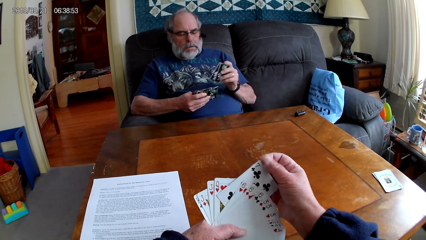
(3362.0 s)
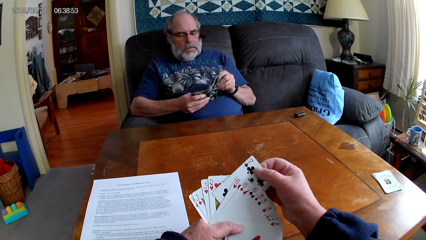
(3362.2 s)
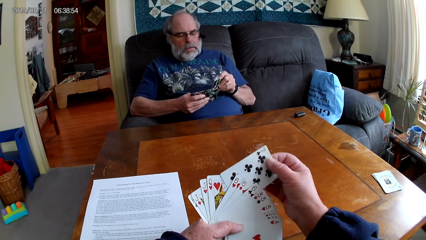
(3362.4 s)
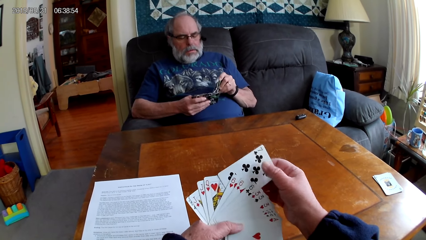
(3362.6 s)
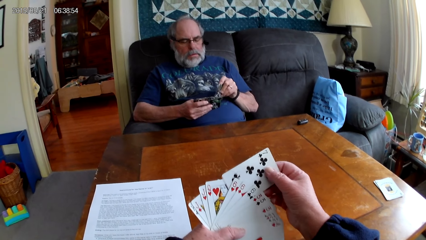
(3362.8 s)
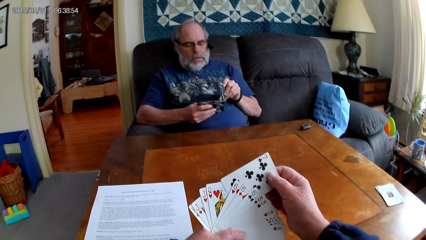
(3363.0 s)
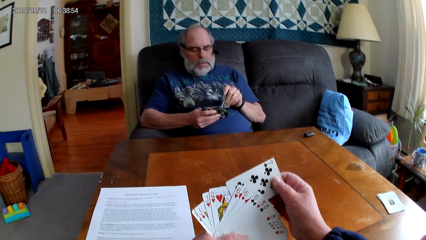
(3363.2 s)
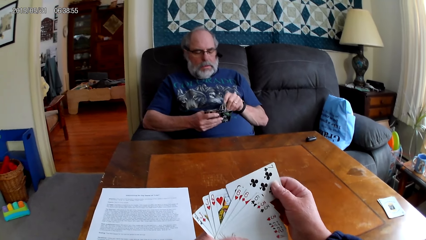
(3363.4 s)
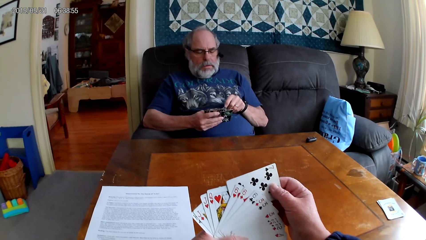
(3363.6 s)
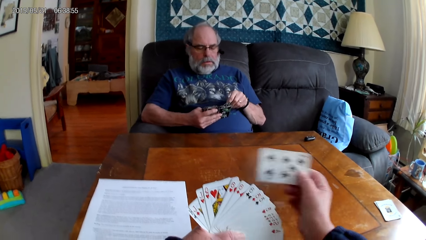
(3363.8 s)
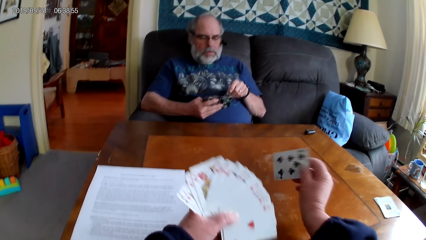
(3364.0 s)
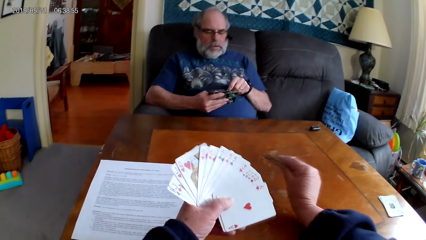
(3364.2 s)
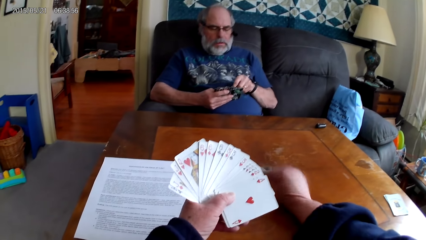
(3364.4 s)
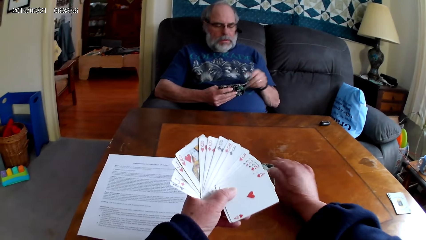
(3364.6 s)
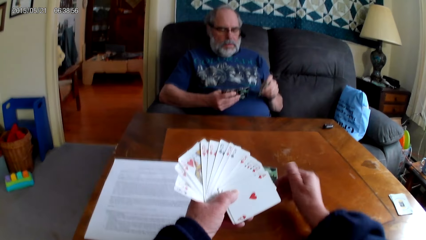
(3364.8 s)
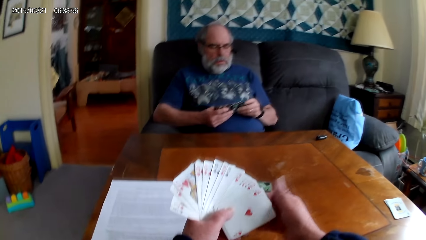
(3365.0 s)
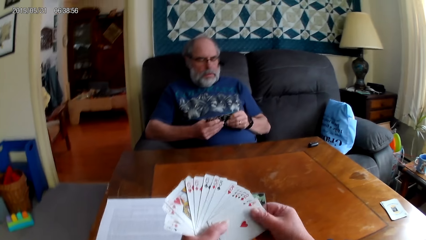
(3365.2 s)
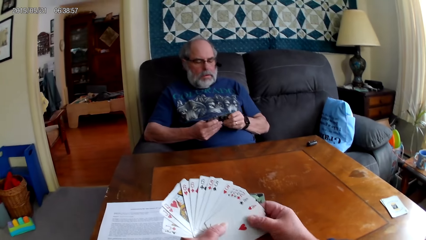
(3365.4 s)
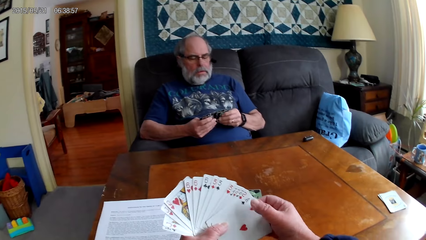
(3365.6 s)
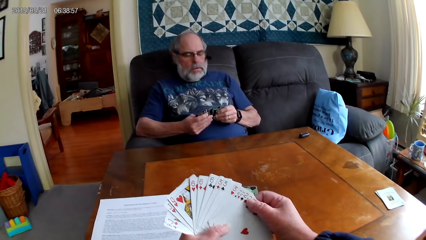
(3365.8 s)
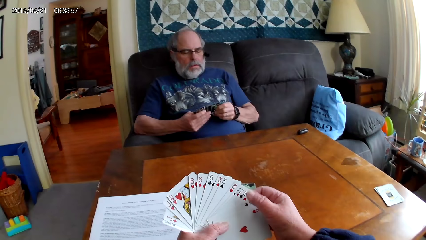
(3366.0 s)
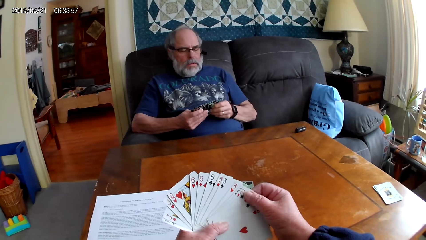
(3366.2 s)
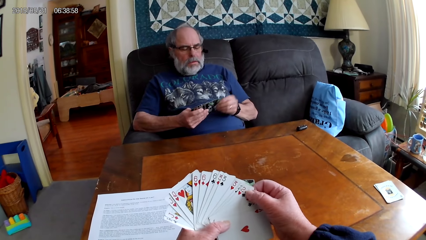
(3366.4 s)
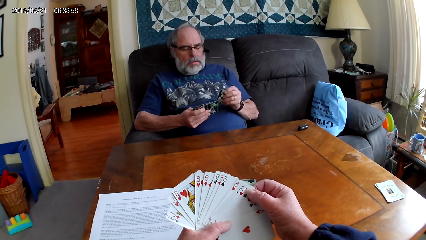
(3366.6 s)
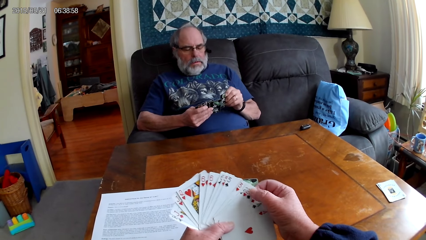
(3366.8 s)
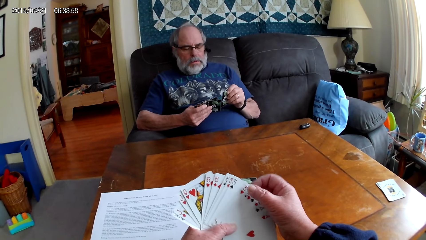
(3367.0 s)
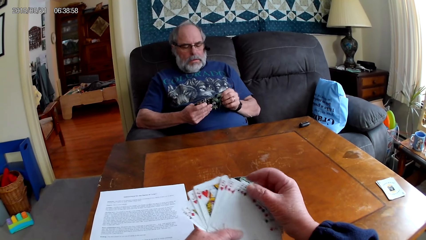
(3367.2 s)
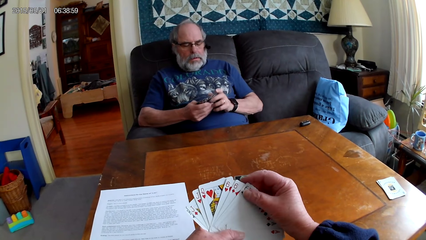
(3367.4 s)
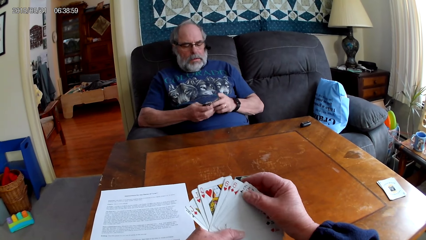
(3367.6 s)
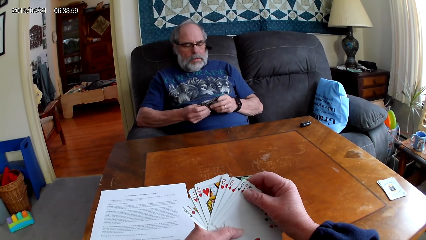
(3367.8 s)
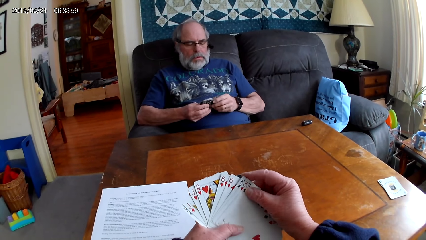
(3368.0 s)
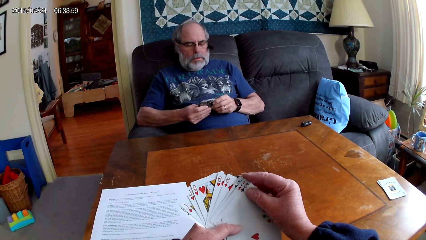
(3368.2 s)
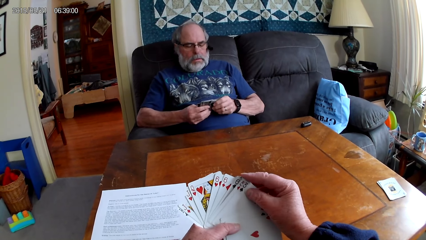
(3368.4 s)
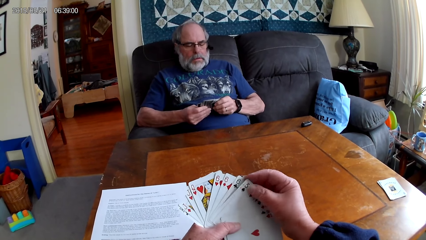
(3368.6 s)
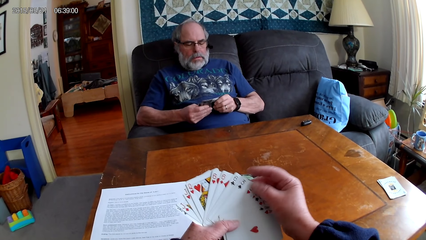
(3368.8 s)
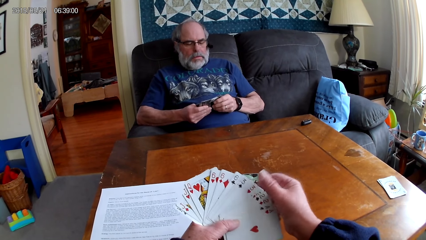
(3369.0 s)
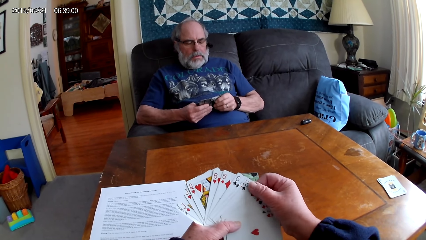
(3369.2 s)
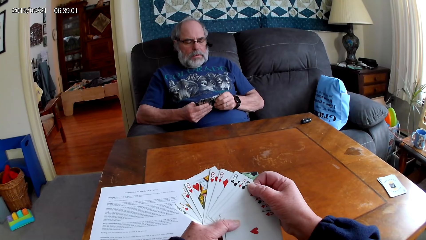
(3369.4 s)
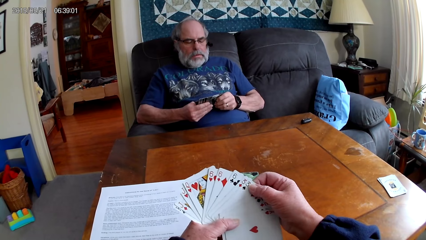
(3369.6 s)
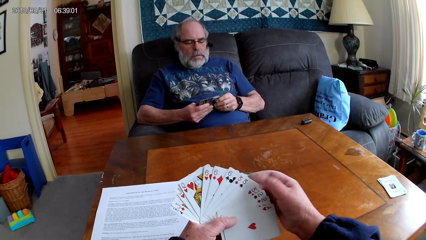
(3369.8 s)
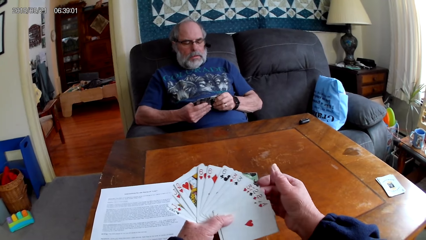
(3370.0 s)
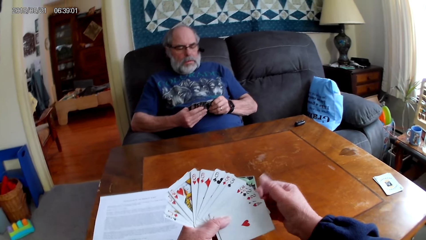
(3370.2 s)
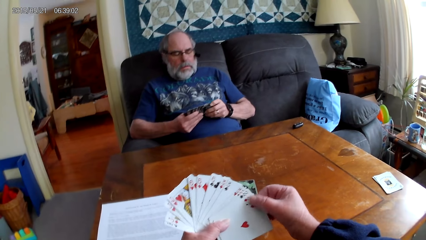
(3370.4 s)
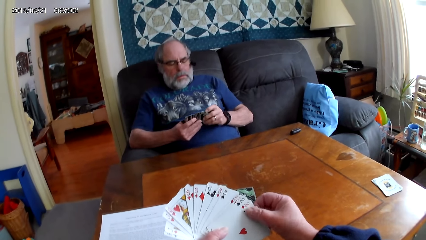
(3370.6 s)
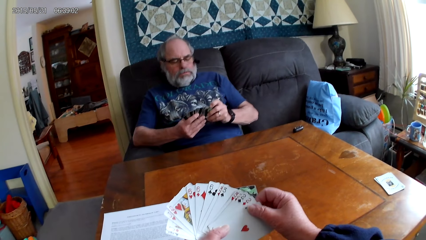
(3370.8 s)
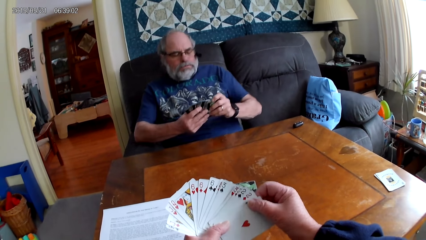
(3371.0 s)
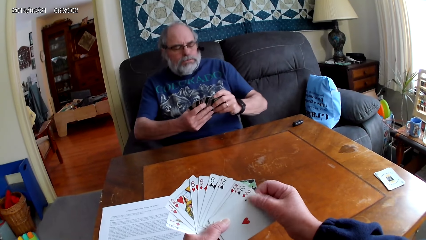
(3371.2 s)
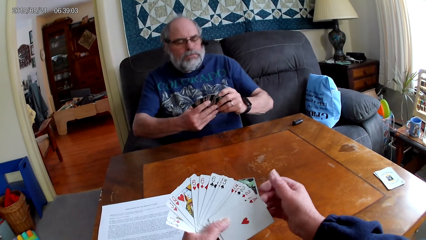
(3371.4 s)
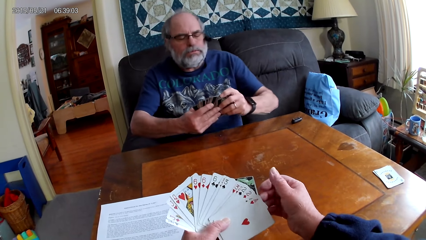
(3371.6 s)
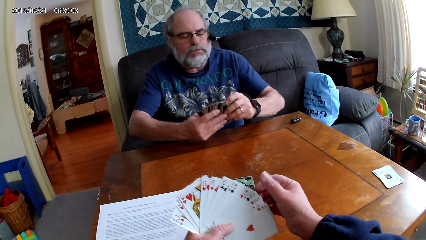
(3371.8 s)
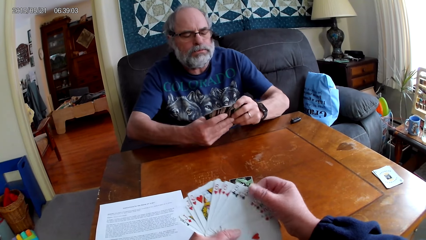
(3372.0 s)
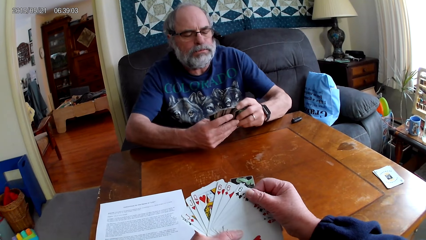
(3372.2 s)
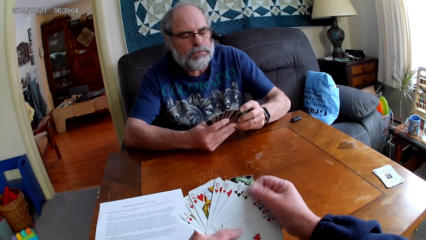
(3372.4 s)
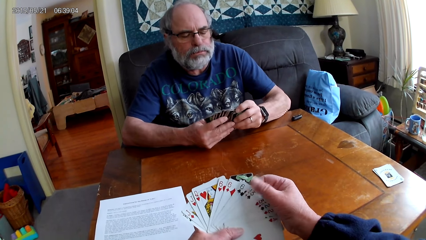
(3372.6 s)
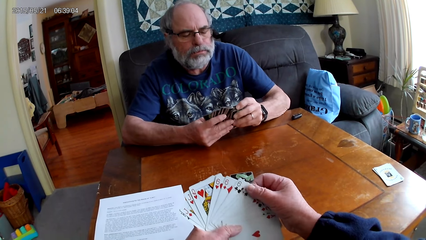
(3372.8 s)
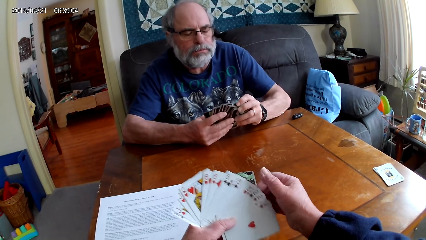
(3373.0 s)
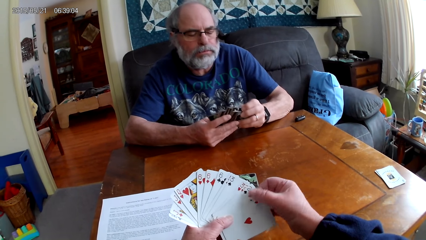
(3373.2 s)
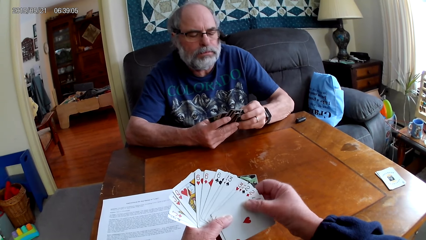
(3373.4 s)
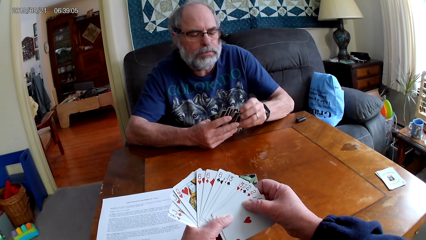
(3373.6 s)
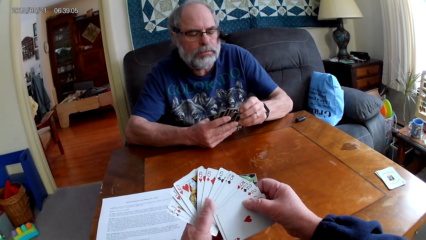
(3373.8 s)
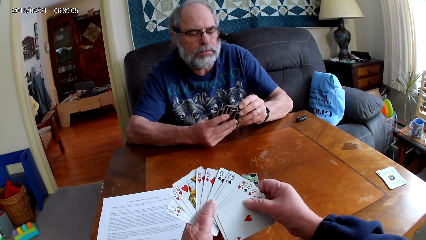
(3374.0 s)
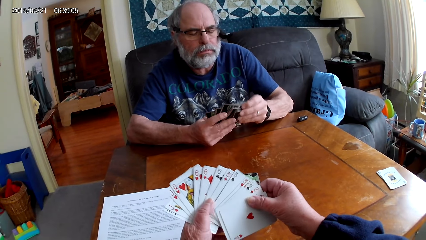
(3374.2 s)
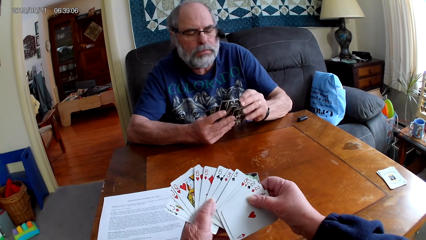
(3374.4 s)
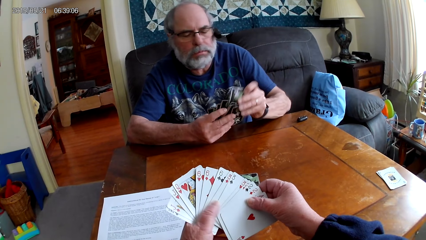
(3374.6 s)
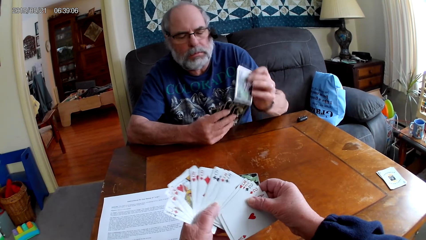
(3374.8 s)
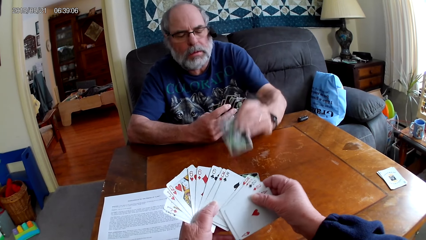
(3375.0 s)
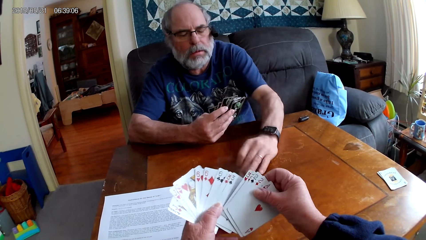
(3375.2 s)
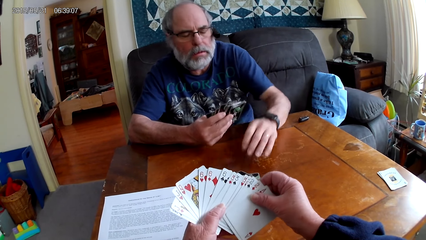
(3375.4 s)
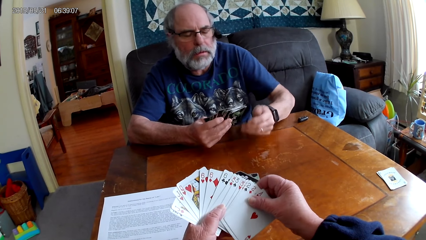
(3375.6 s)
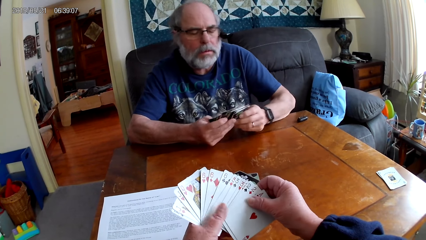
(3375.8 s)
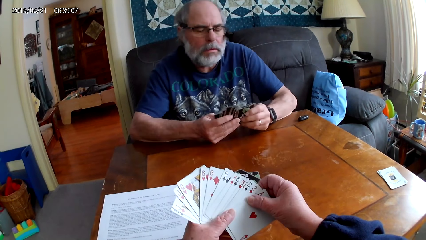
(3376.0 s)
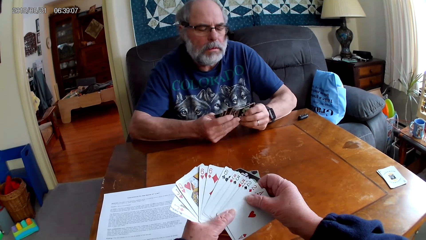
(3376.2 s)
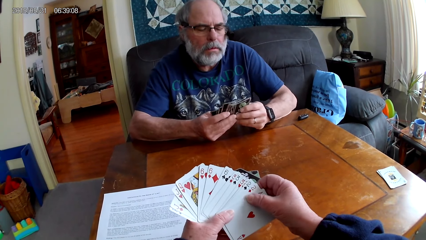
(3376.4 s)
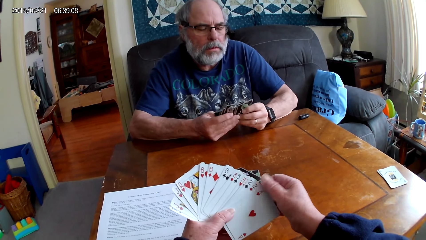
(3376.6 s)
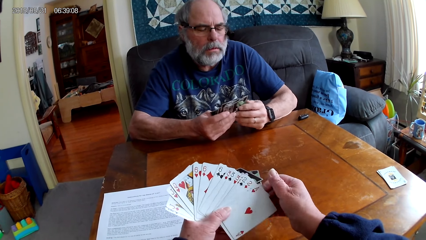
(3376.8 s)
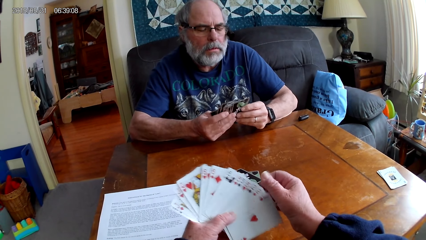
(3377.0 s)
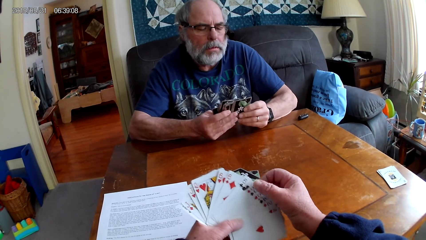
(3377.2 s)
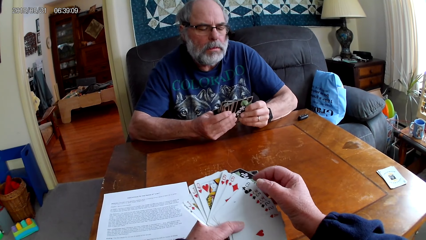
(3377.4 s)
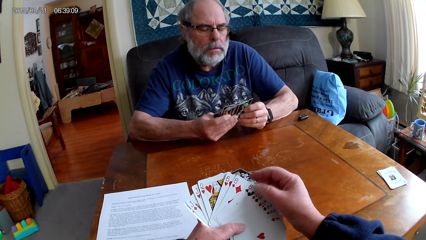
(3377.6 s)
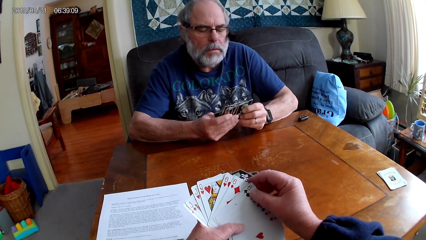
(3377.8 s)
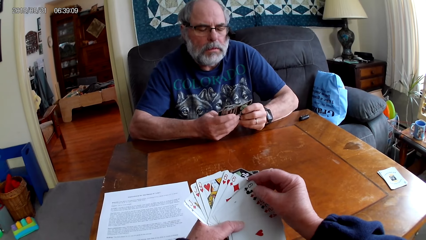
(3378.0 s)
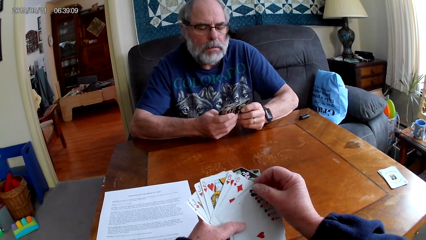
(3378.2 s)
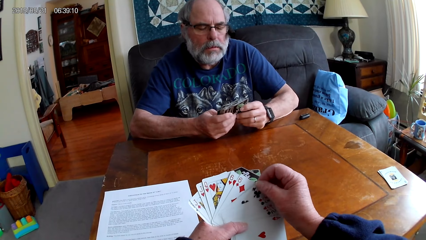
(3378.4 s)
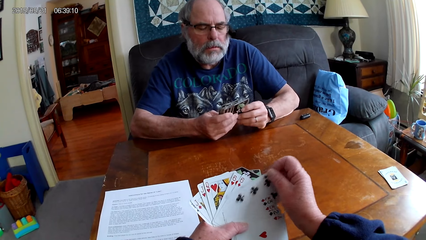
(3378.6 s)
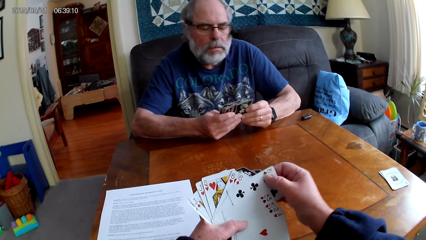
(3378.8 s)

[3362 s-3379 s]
A man inserts cards in other cards. The camera wearer puts the playing card on the table. The man holds the playing cards with his hands. The man spreads the cards. The camera wearer spreads the cards. The man gathers the cards together and inserts cards in other cards. He inserts cards in other cards again. The man leans forward, rests his arms on the table, and spreads the cards. The man puts the playing card on the table. The man holds the playing cards with his hands. The camera wearer holds the playing cards with her hands. The man spreads the cards.
